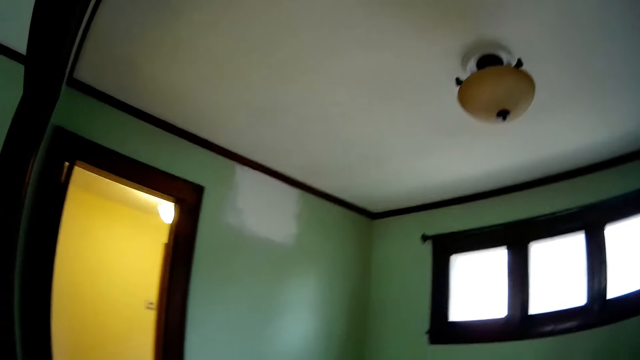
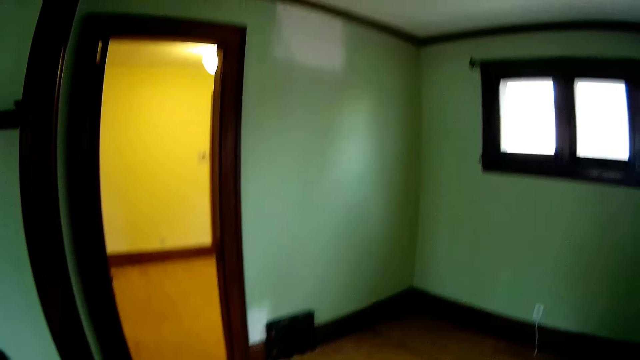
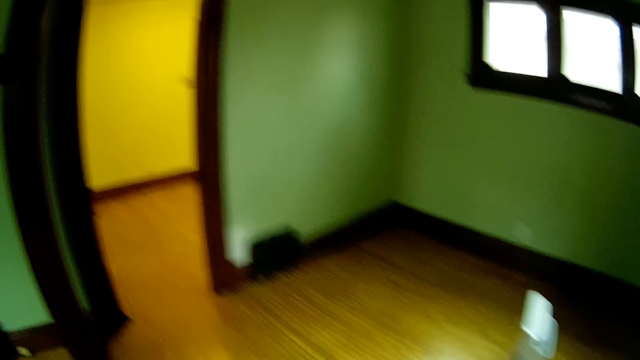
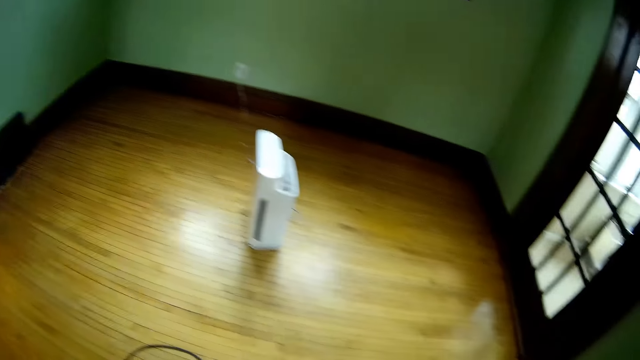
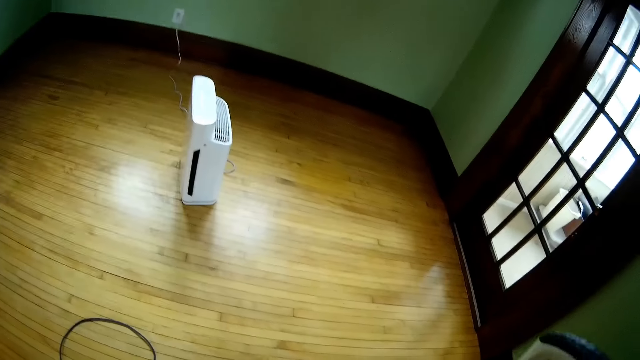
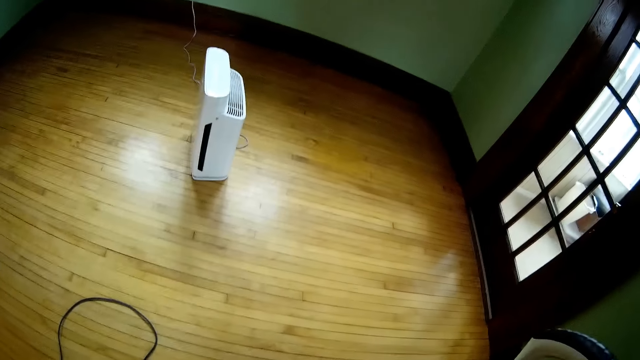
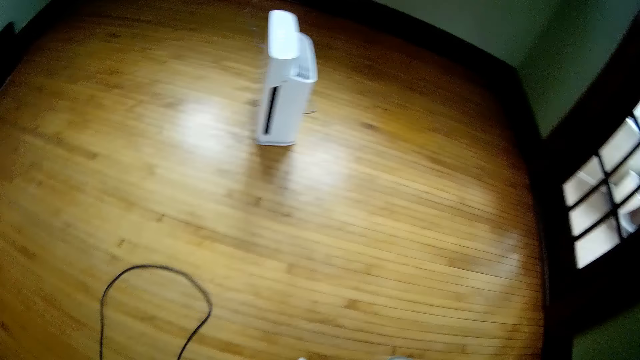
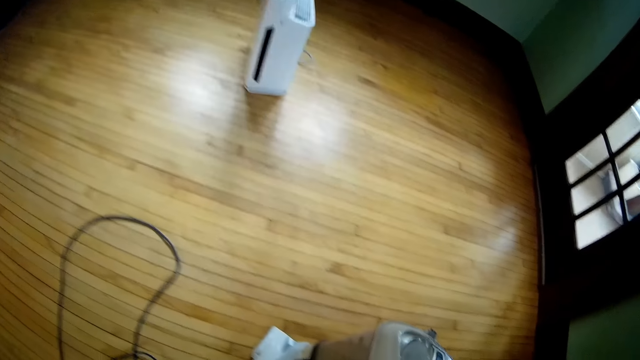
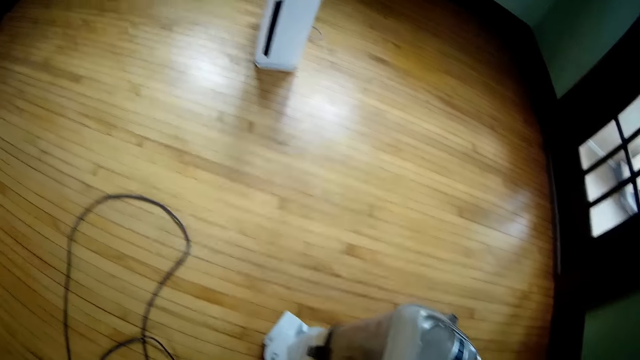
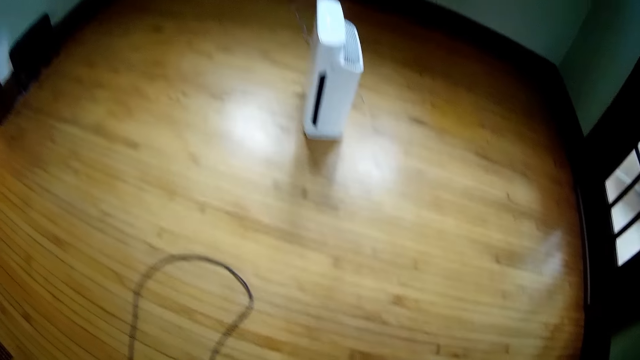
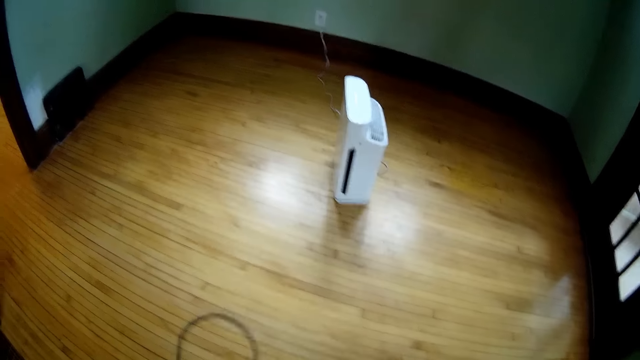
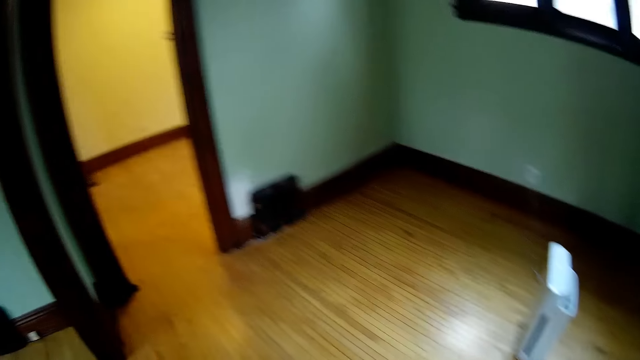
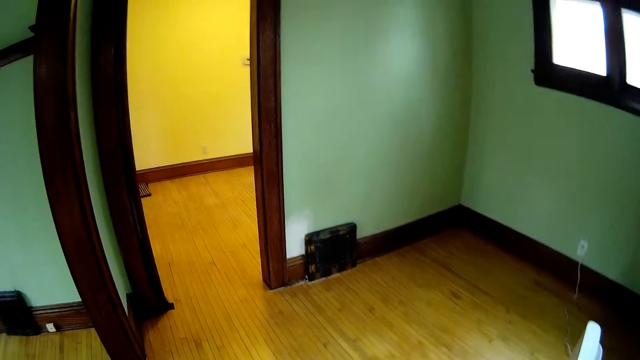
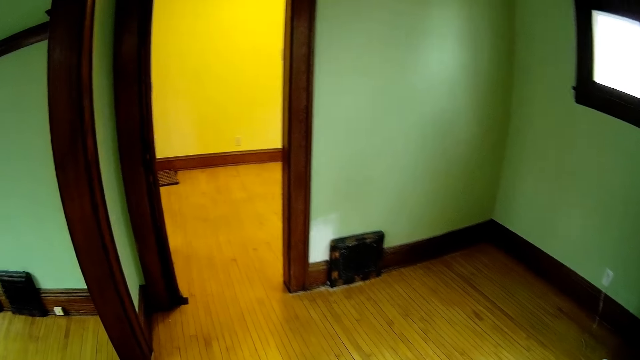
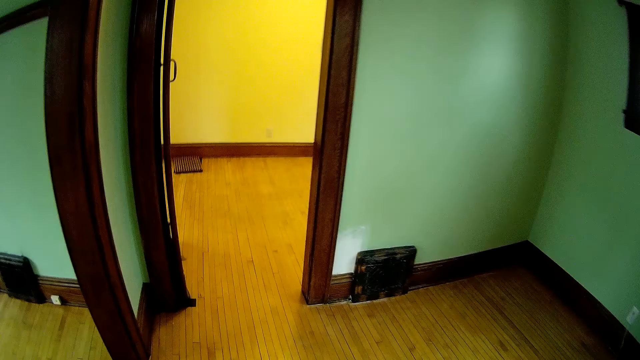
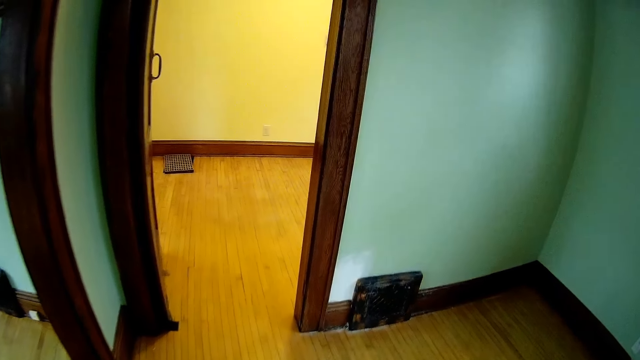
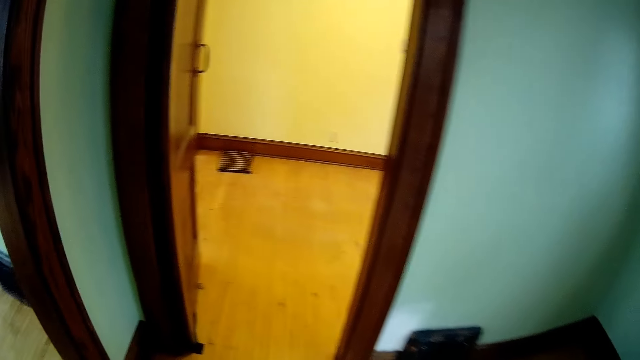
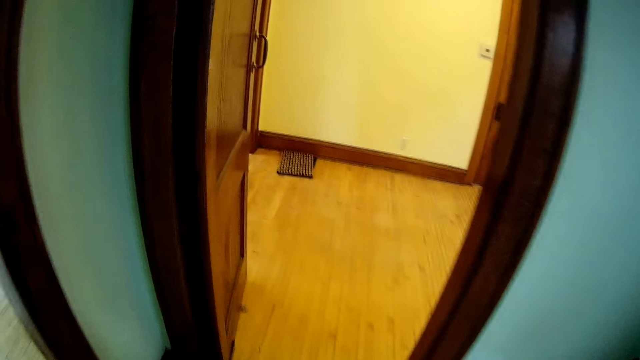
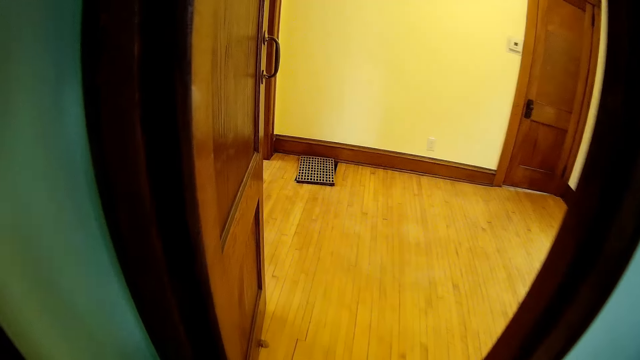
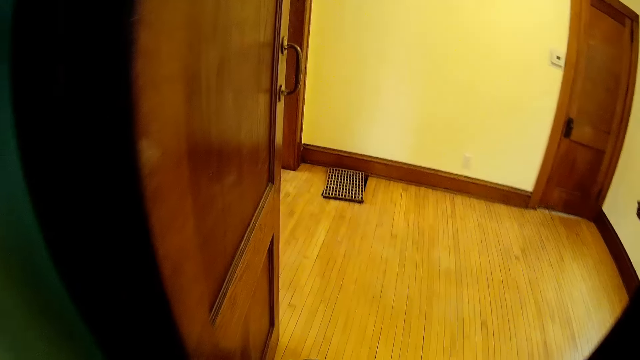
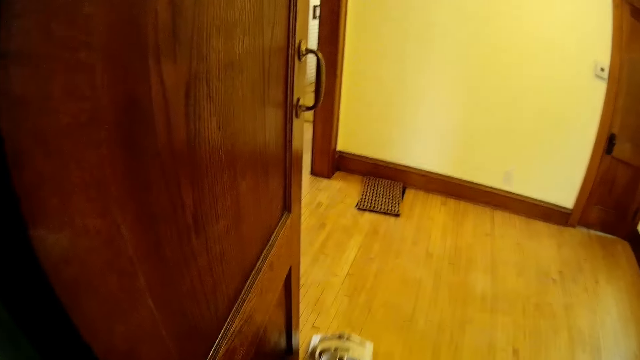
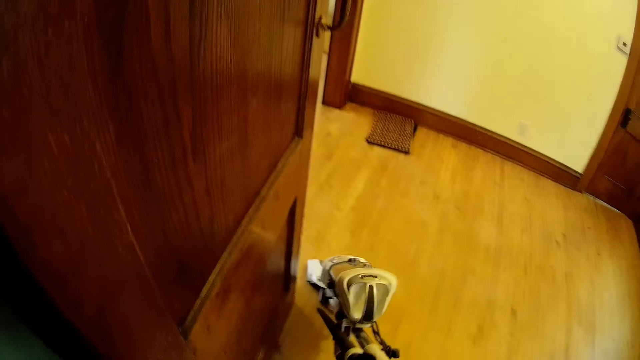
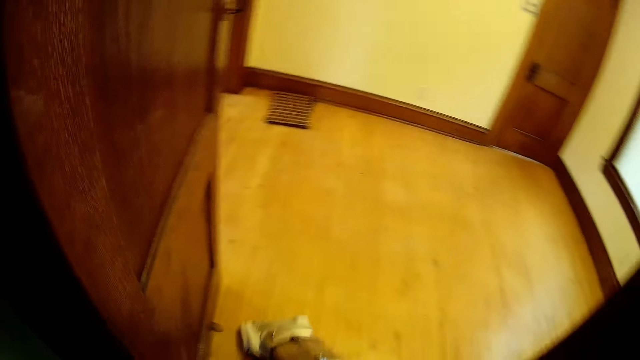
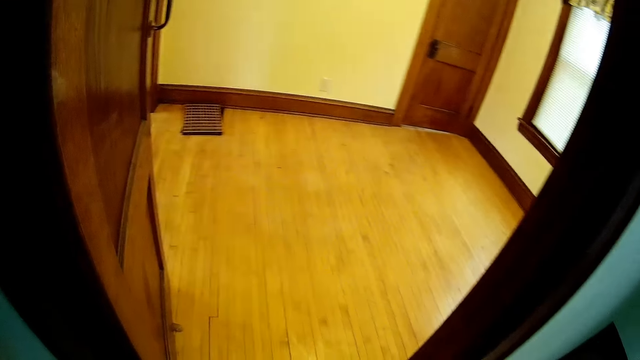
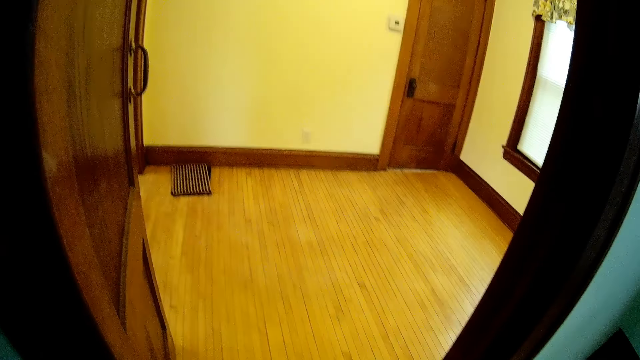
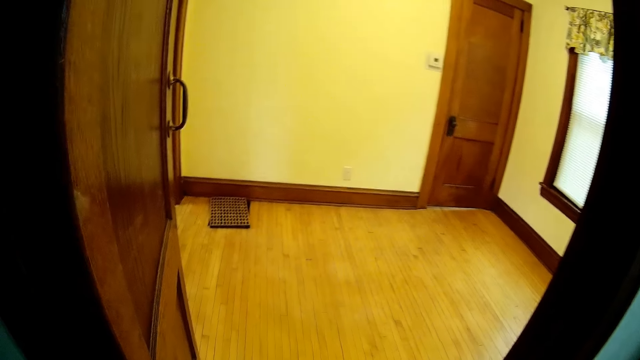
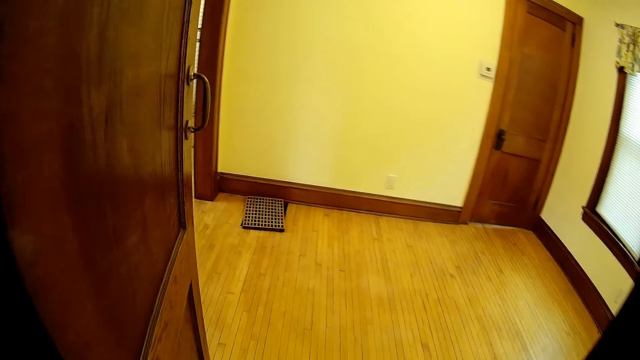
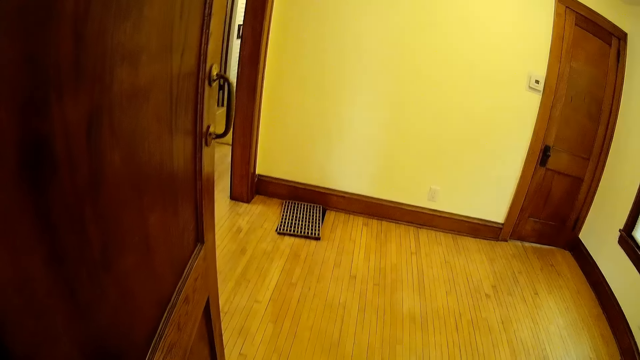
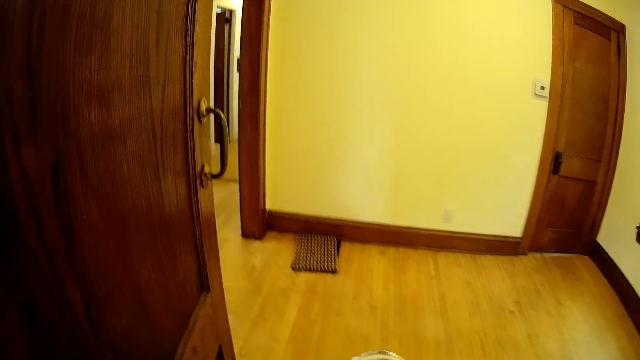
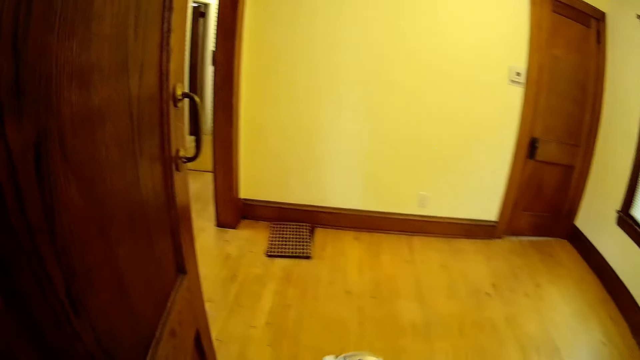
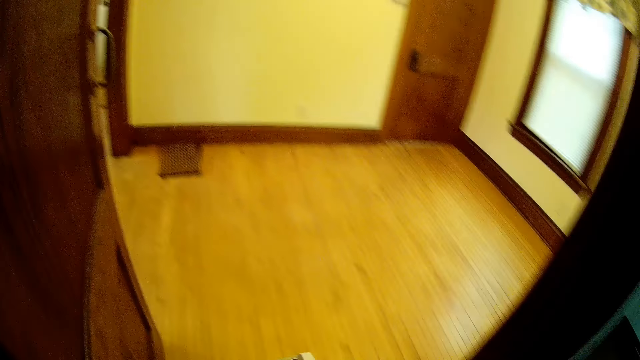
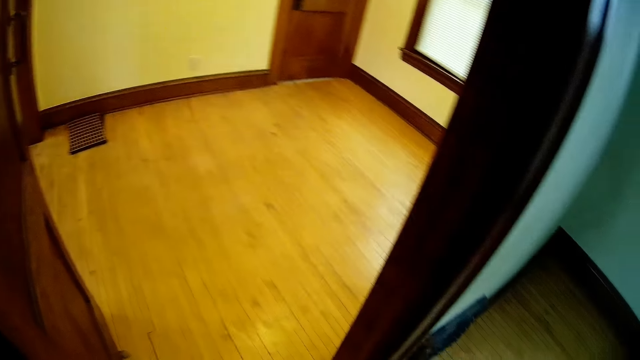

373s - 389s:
The camera wearer moves a vacuum cleaner on the floor with his right hand. He walks around. He vacuums the floor in the apartment with the vacuum cleaner.

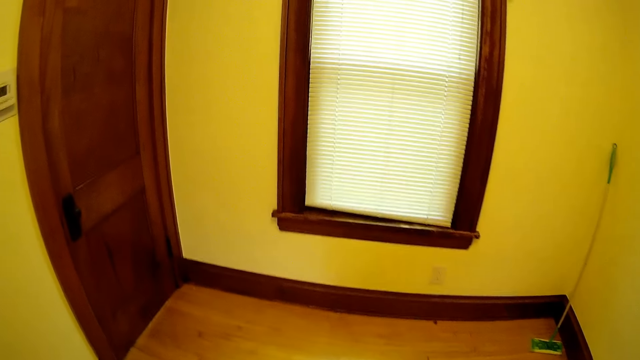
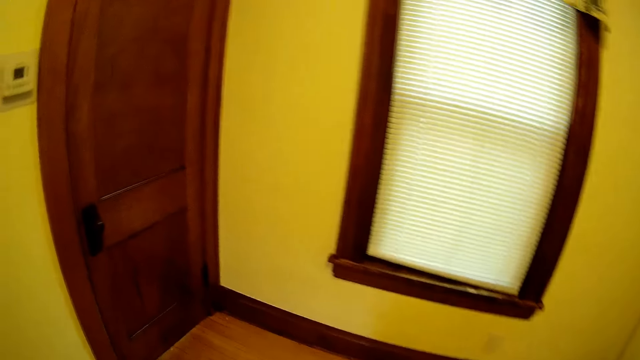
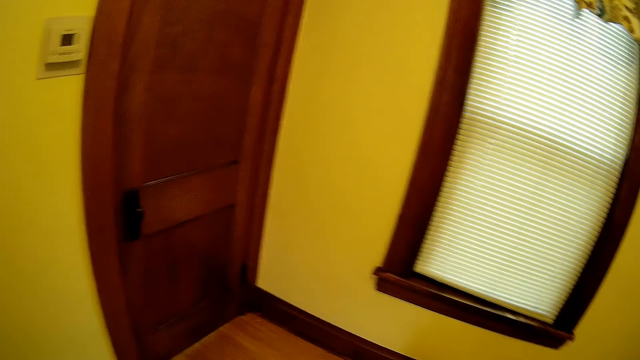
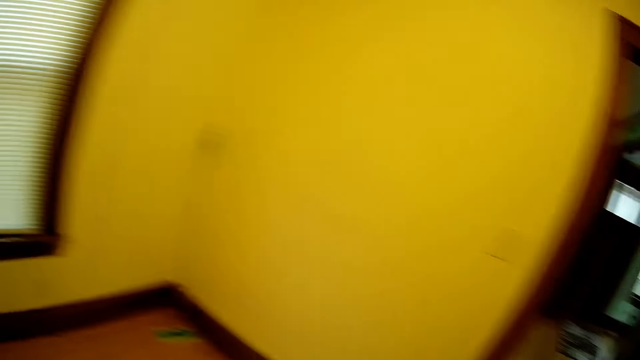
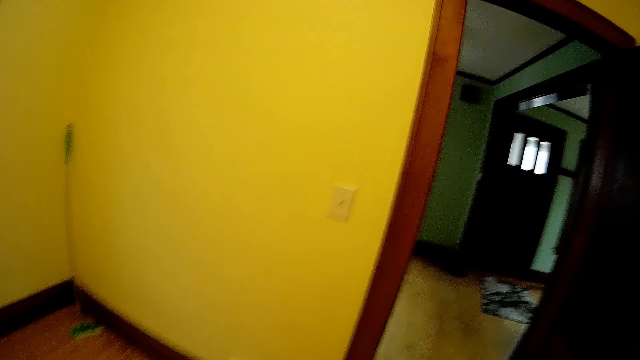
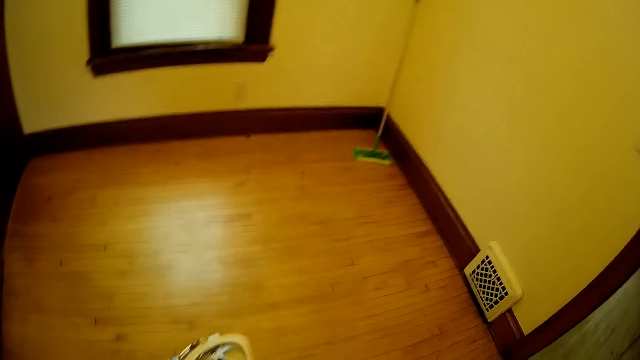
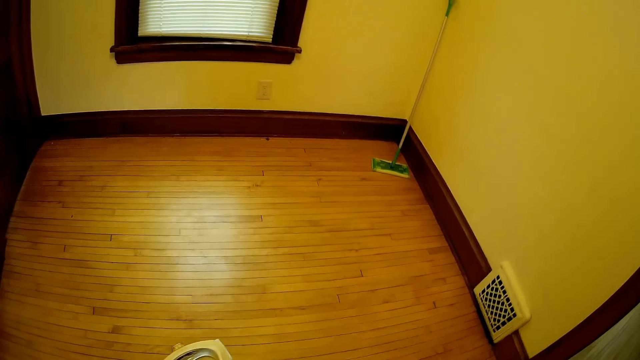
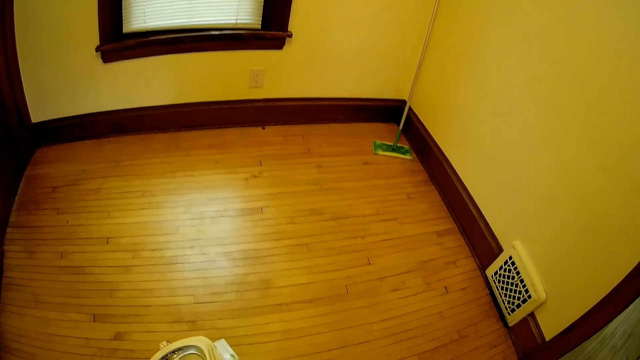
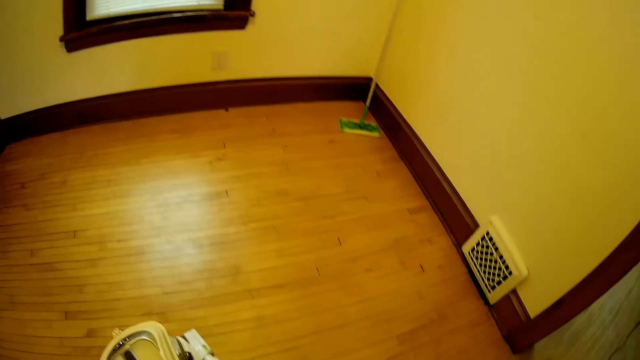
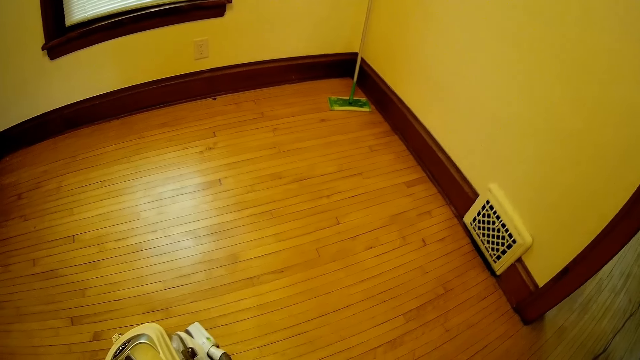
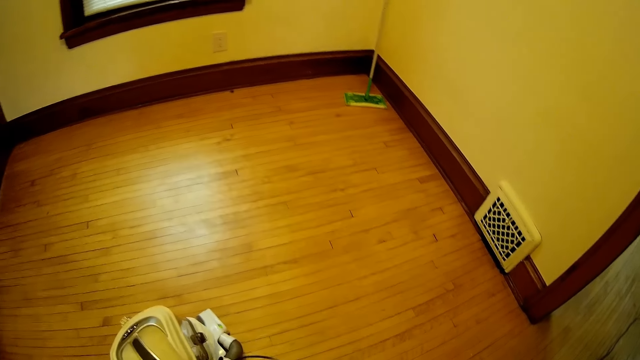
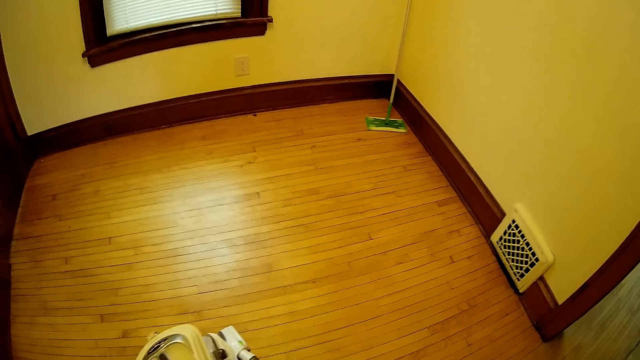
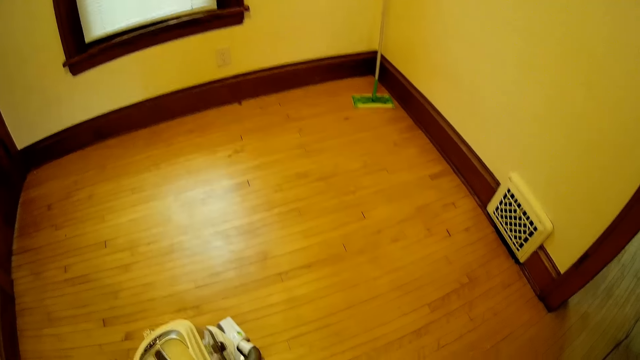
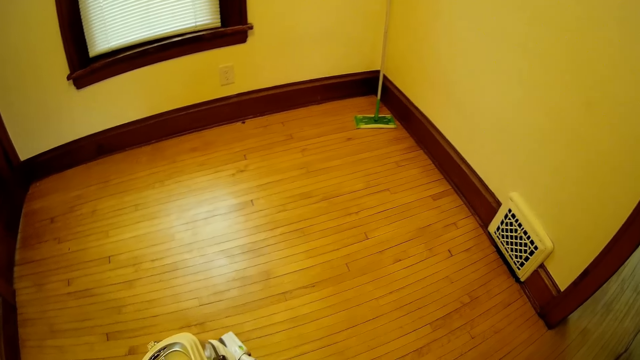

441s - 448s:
The camera wearer looks around.
